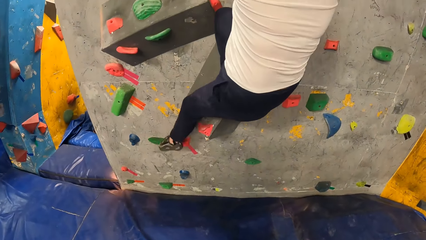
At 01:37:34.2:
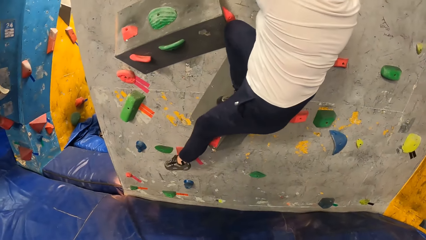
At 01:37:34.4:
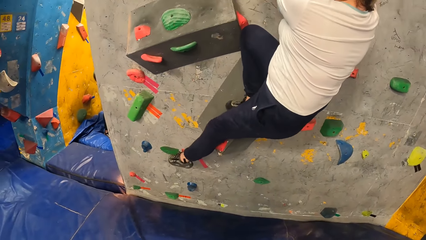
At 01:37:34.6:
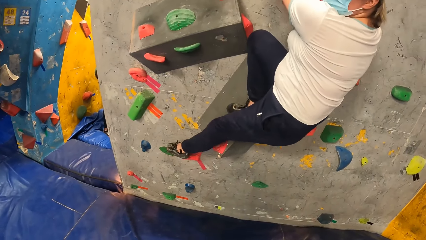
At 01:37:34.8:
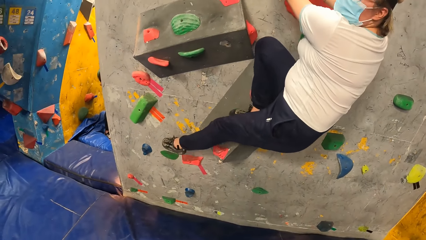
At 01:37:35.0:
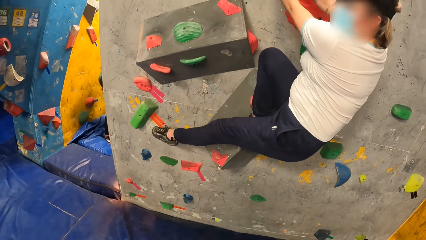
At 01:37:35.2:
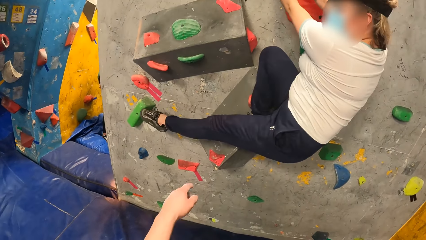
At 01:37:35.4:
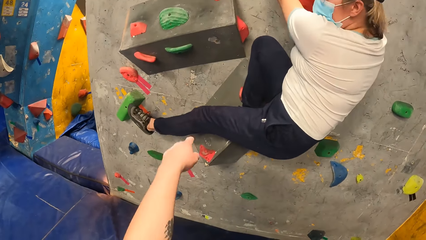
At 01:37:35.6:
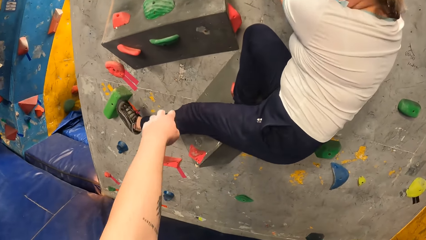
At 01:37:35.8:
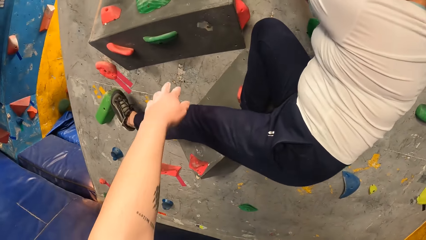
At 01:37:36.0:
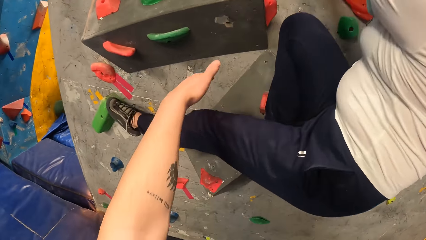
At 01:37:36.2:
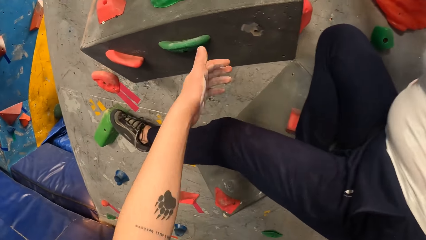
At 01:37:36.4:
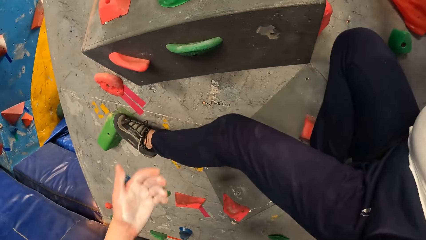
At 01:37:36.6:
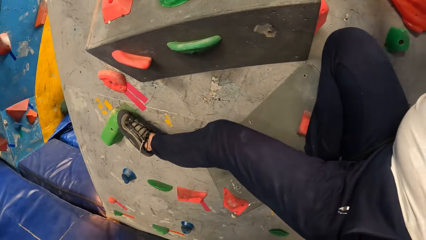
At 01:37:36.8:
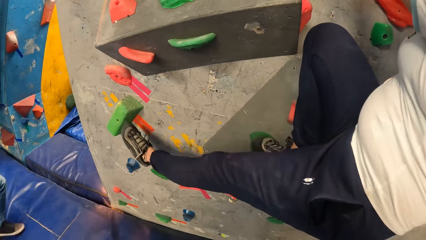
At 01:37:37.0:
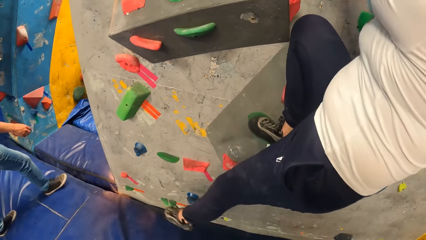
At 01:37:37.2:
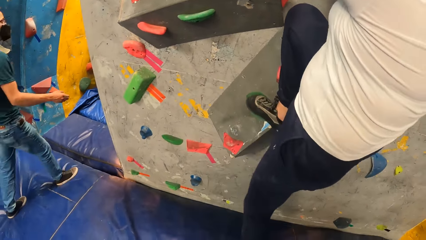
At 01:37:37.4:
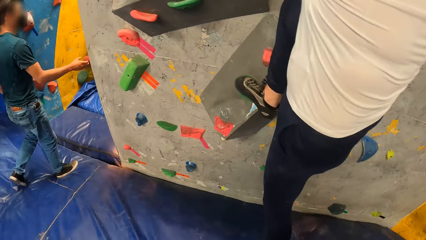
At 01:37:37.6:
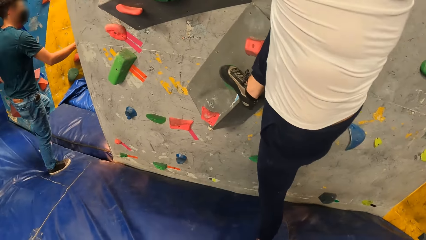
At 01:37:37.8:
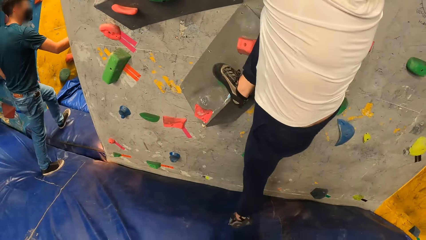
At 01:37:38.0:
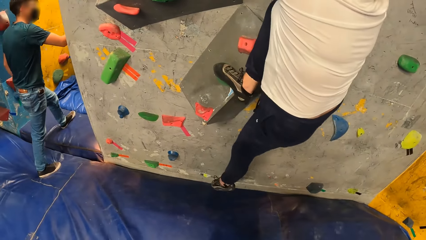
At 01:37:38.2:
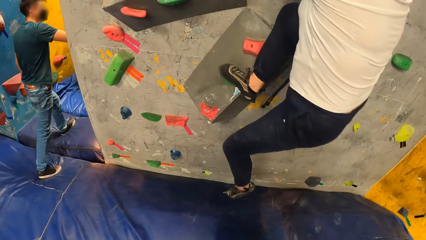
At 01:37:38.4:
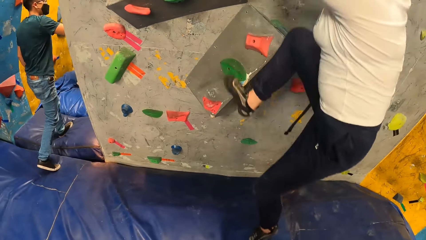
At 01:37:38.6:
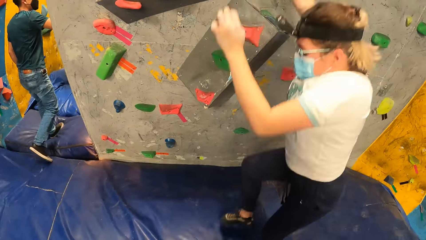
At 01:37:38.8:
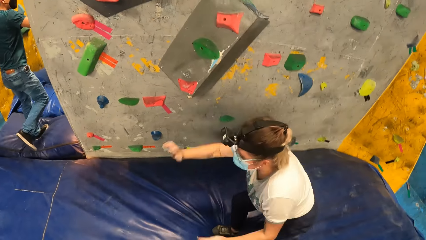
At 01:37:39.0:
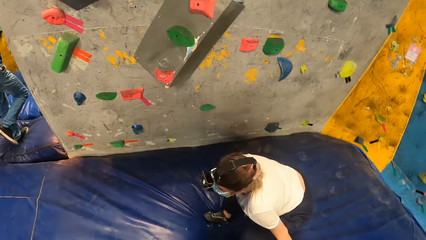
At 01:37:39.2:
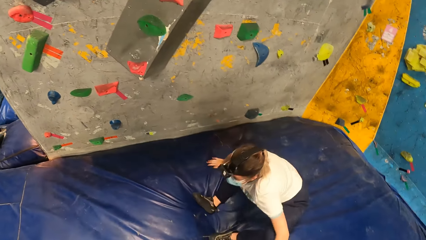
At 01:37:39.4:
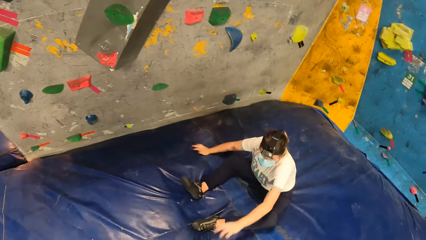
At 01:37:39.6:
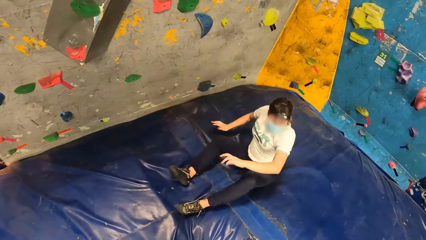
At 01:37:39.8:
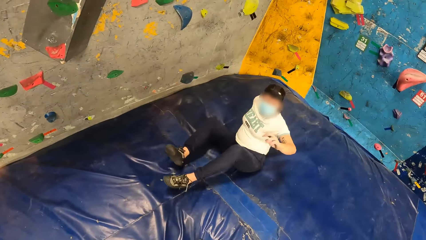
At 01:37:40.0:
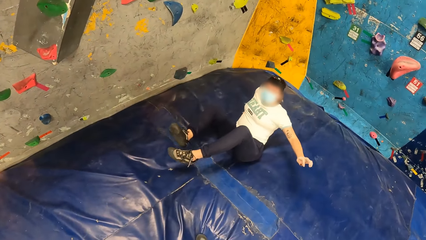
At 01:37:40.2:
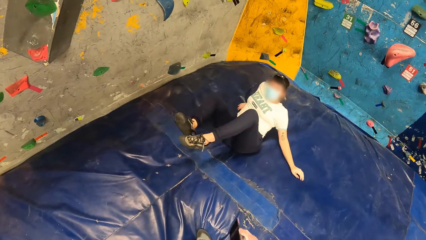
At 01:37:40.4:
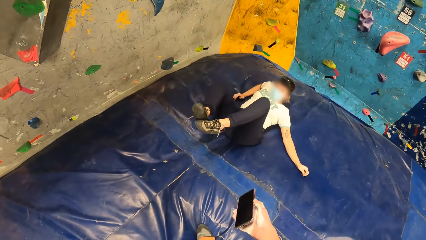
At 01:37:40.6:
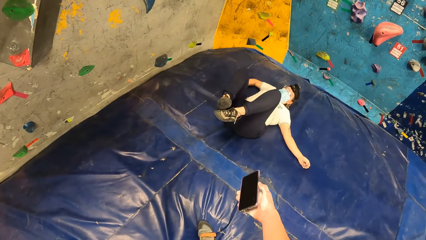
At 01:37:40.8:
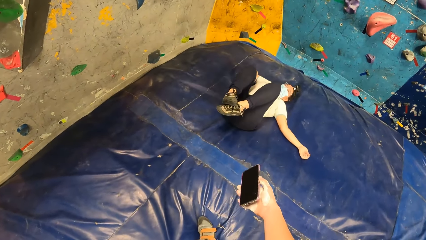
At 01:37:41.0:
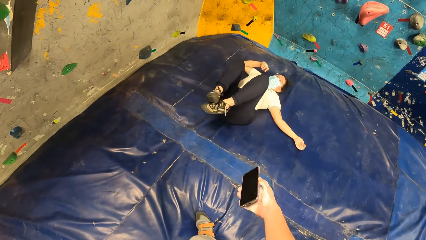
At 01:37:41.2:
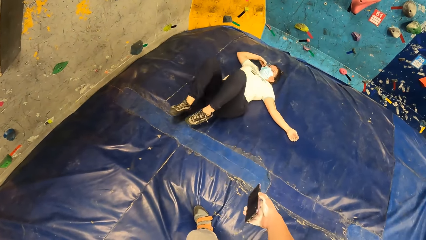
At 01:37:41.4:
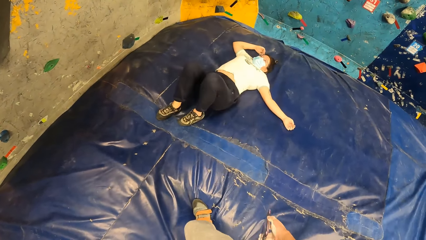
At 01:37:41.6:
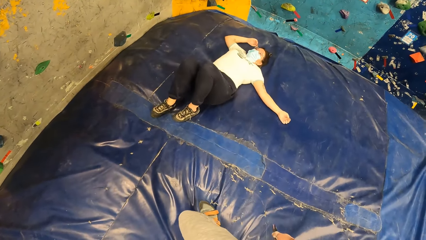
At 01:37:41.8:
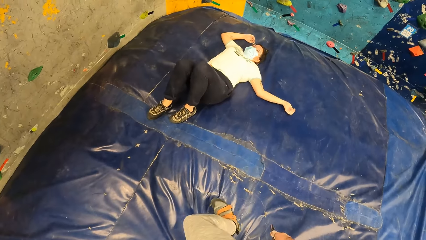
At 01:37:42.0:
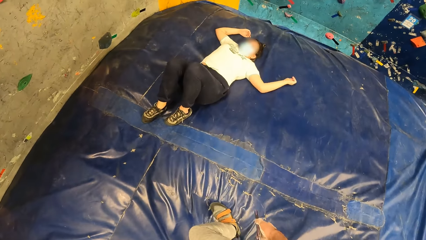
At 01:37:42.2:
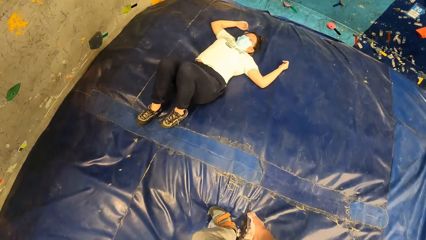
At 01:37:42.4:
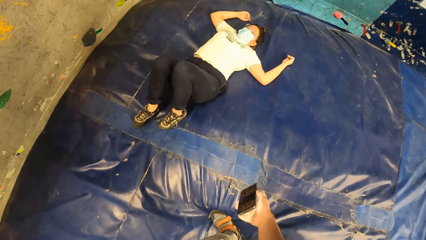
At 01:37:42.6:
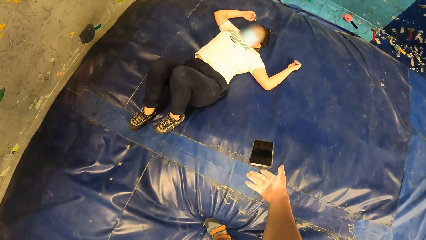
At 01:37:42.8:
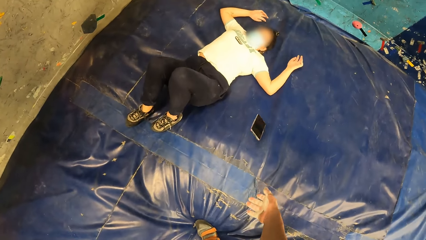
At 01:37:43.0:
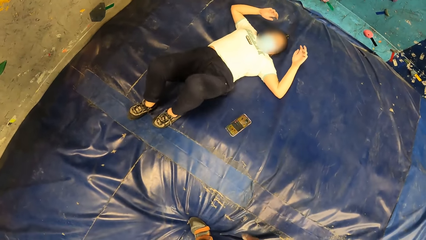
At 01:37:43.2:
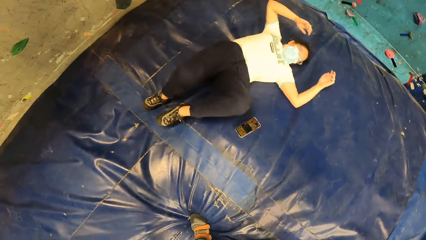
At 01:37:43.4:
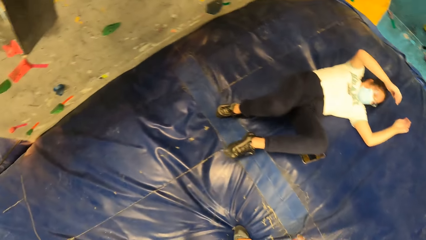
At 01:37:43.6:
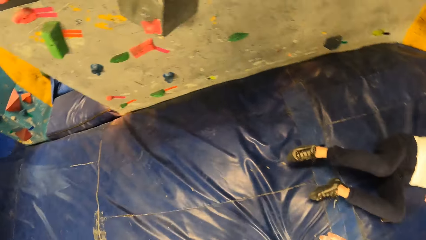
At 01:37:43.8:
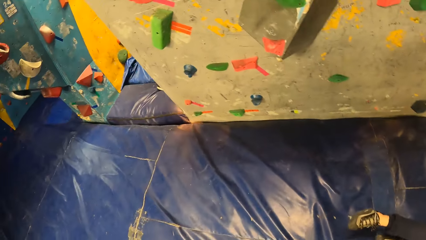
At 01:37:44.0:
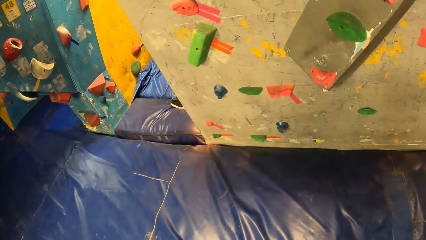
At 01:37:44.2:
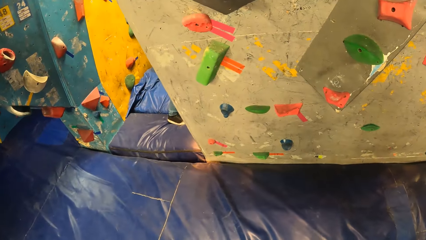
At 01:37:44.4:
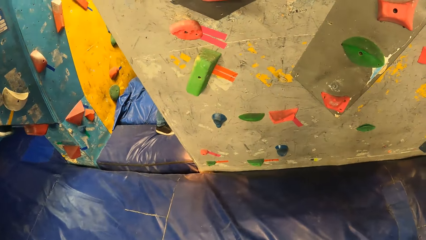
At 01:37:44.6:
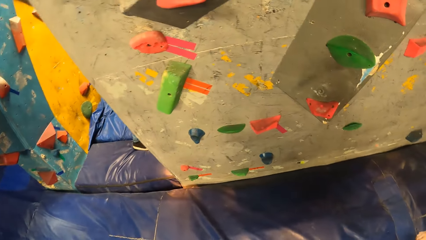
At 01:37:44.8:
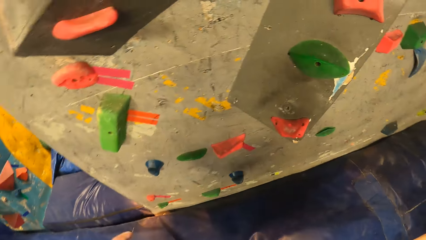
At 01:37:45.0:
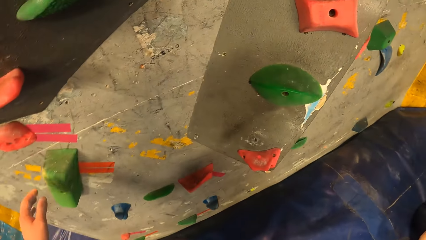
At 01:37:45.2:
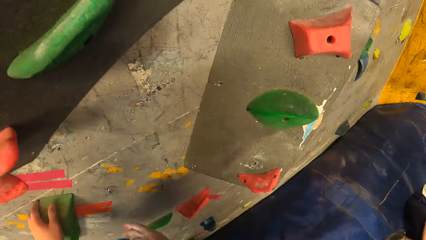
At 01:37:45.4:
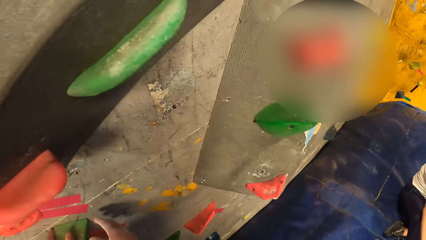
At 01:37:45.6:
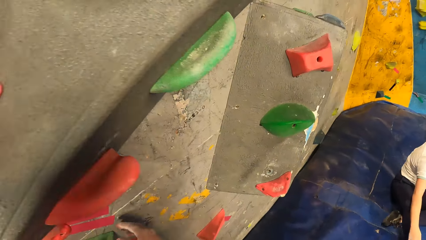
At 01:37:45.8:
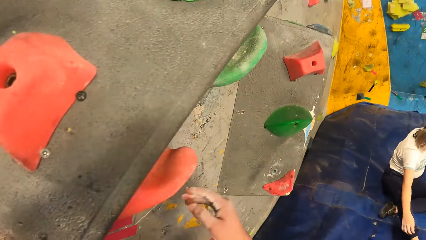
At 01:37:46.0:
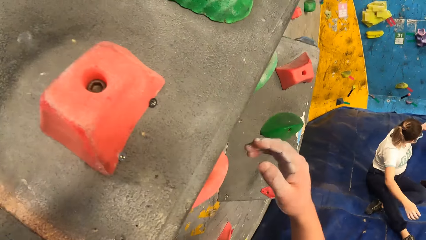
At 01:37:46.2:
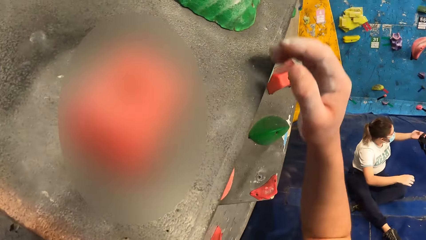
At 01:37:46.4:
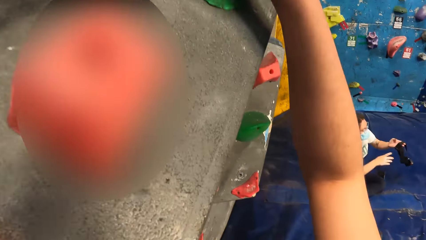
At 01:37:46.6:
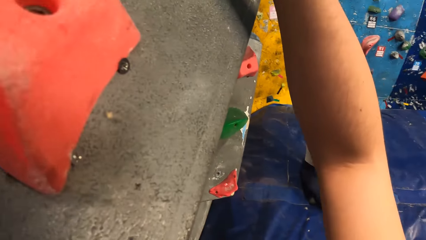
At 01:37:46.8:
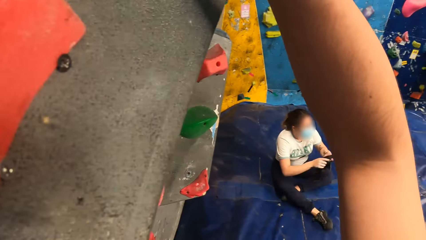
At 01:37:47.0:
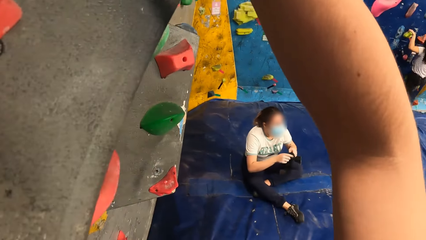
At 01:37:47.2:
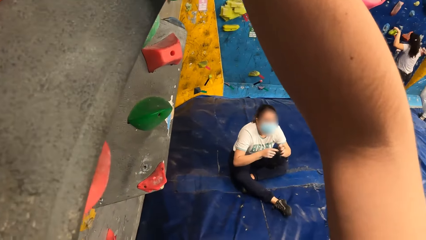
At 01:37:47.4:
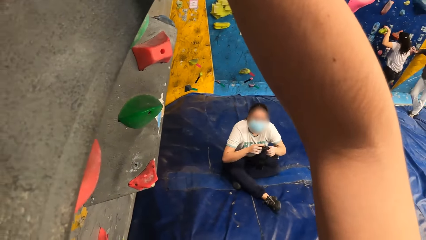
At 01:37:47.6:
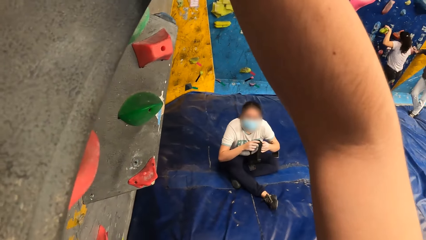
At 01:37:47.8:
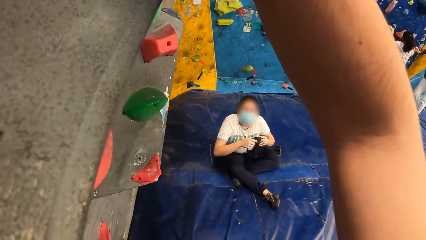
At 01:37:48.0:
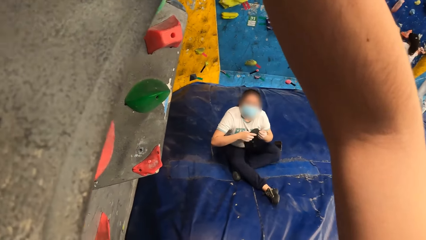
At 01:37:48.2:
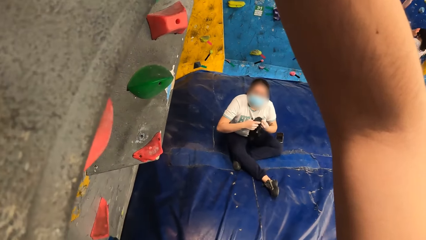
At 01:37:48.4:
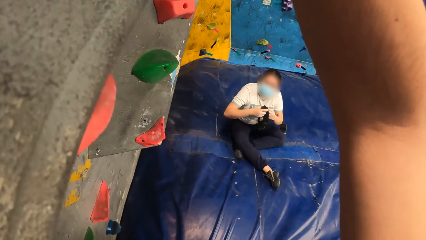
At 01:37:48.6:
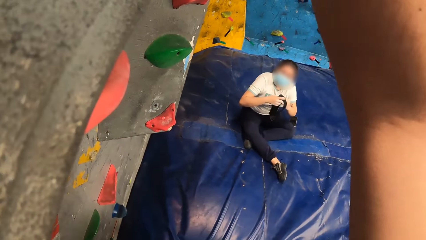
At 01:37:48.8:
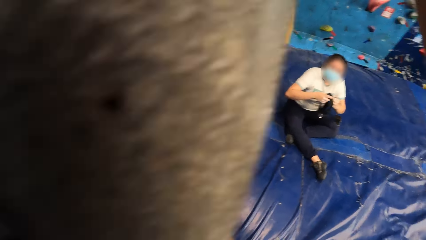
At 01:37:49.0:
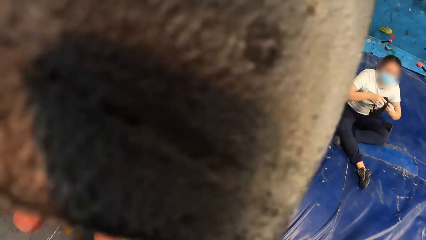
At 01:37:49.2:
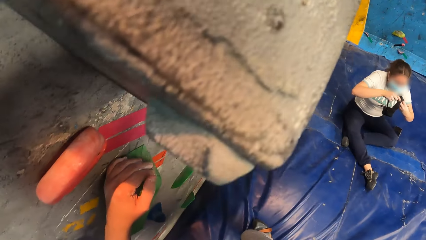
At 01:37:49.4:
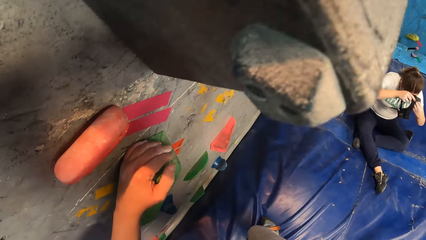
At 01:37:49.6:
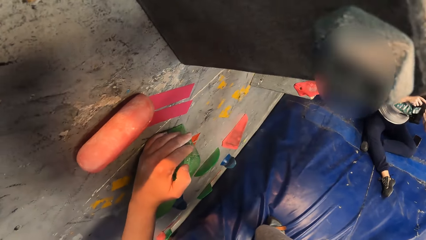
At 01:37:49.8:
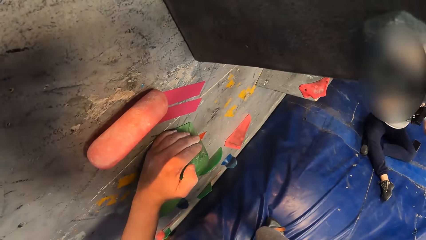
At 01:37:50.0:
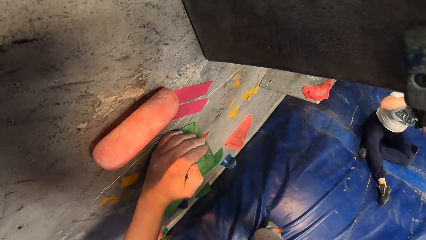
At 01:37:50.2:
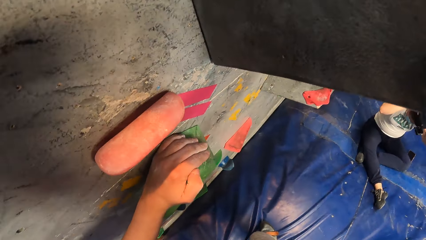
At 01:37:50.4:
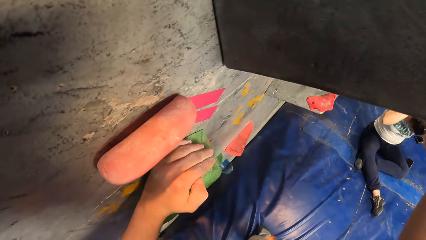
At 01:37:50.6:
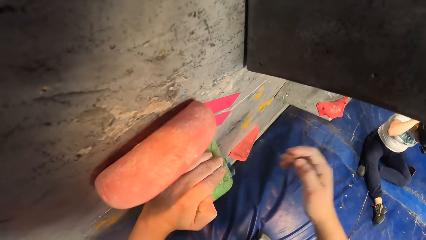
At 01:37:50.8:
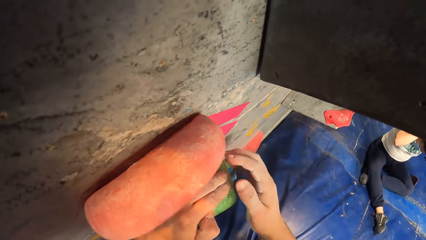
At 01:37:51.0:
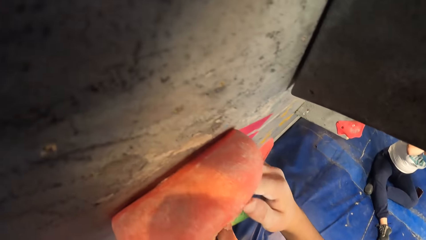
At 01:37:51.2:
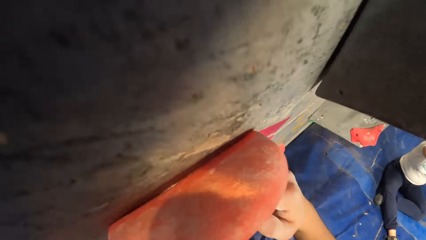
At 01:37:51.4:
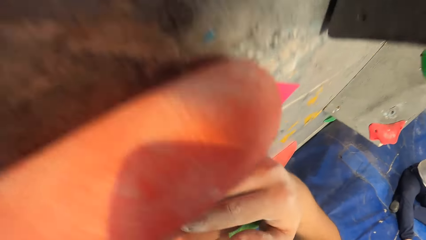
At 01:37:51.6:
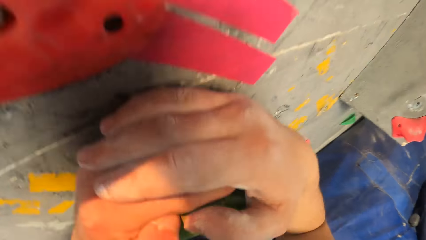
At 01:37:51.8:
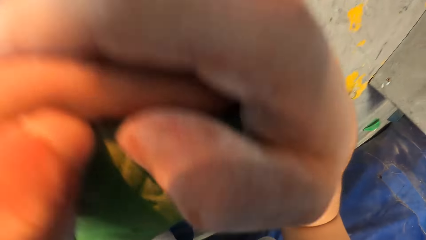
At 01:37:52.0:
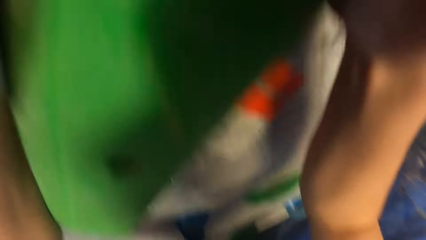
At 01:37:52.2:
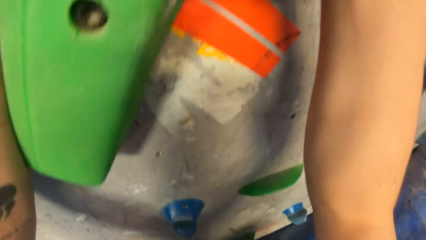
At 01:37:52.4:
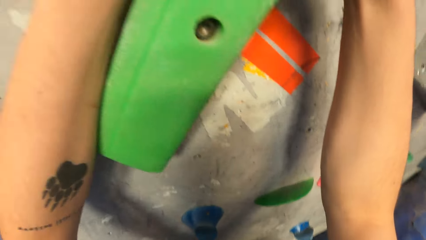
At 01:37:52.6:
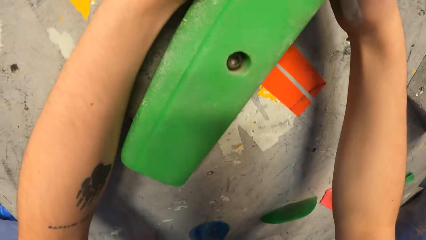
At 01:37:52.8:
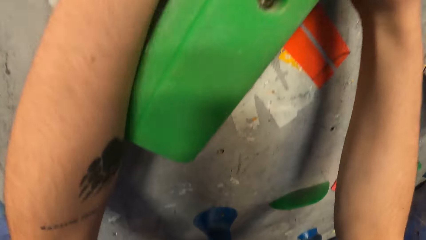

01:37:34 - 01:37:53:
The camera wearer points on the climb wall or climbing rock. A woman jumps down the climb wall. A man walks in the climb wall room. The woman falls down on the climb wall floor. The camera wearer holds a phone. He throws the woman's cell phone on the climb wall floor. He walks towards the climb wall. He climbs up the climb wall. He places his hand on the climbing rock. The woman wears her camera on her head. The camera wearer holds the climbing rock firmly.
